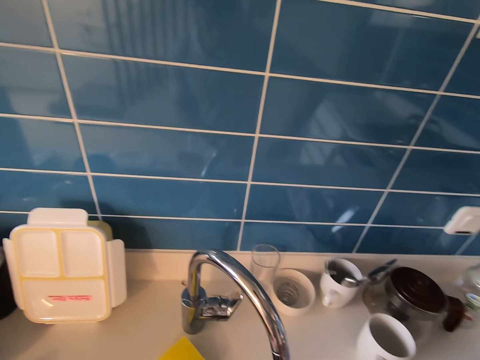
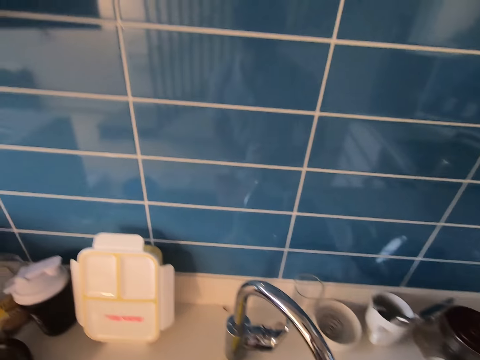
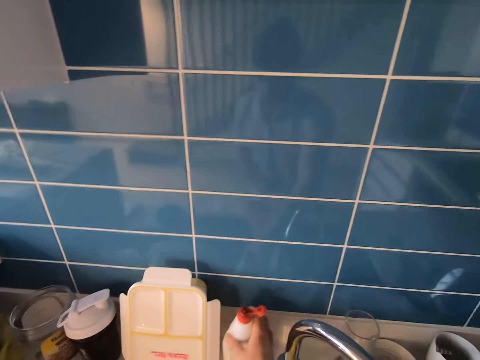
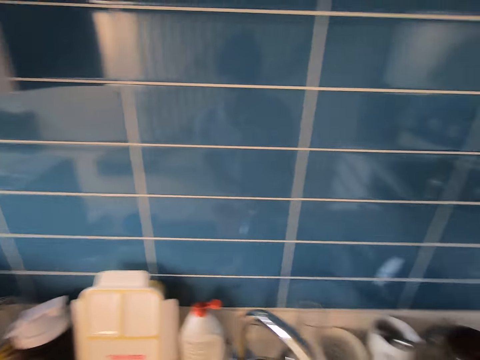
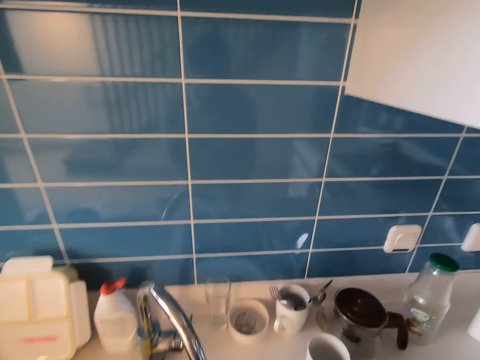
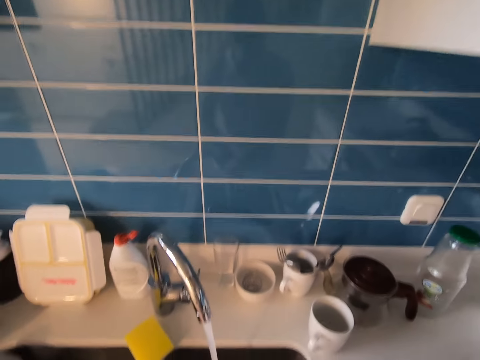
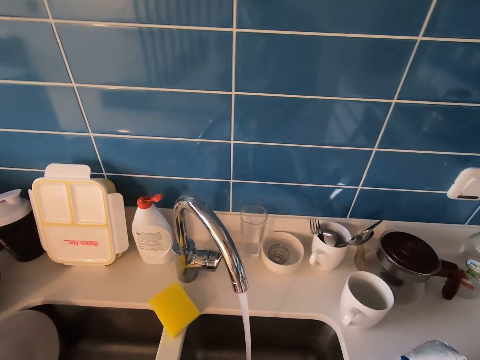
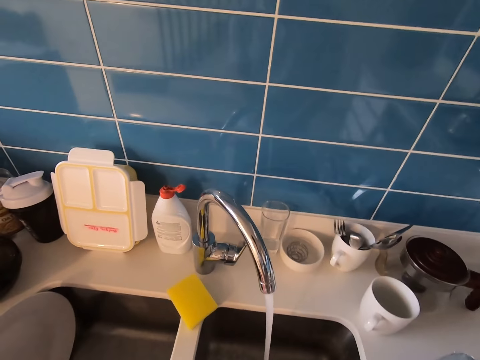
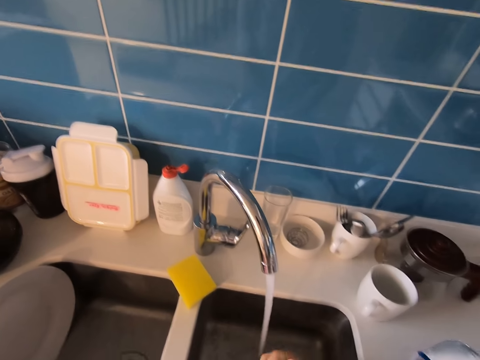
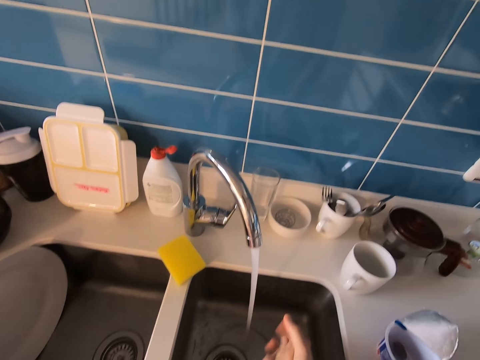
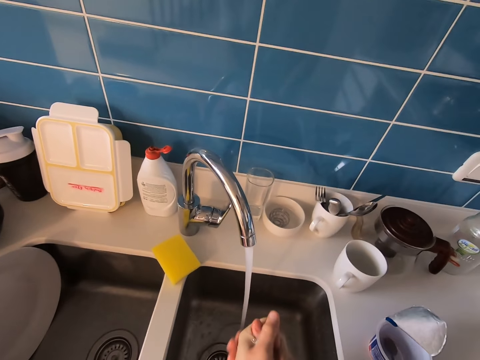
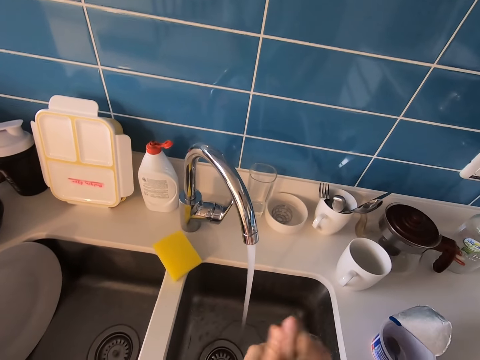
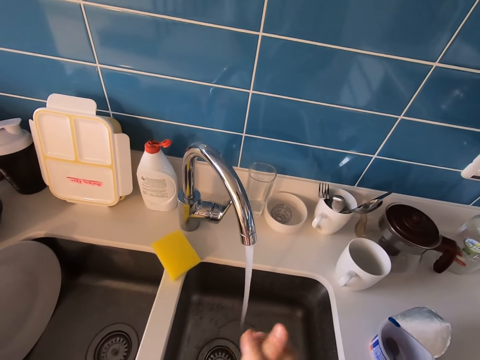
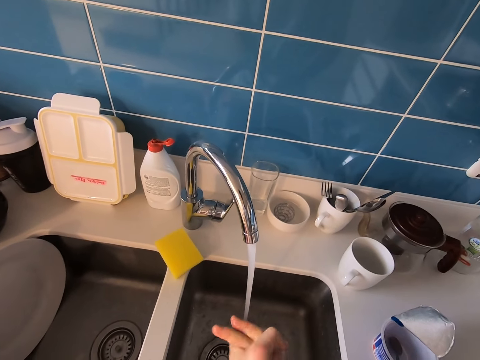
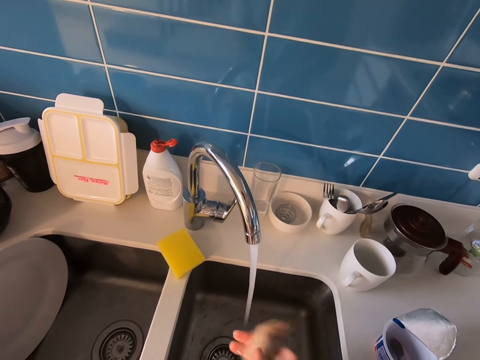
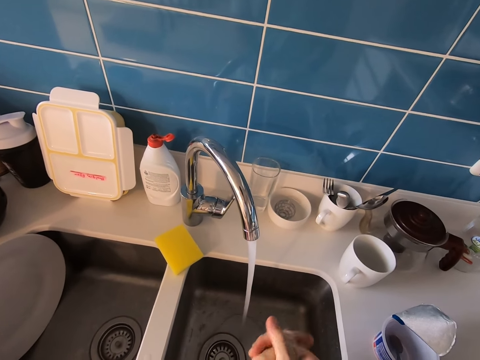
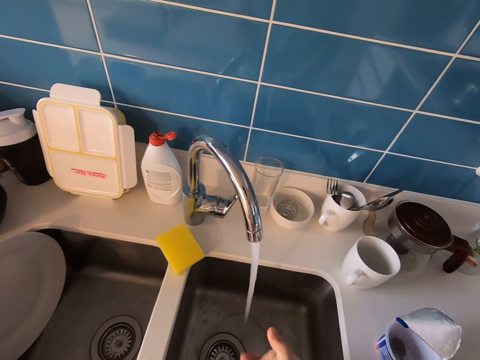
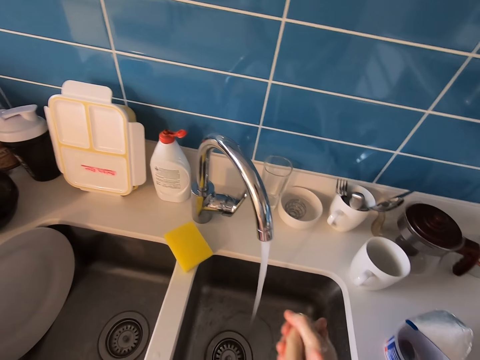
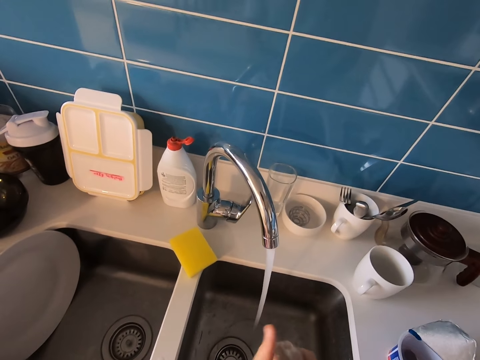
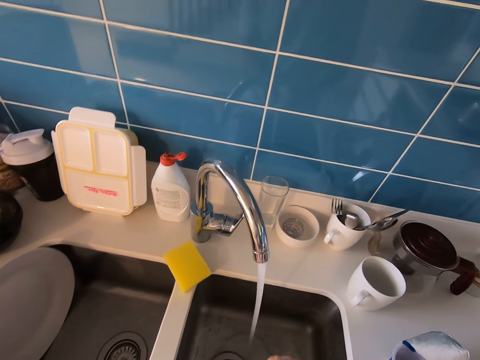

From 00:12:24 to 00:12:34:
The camera wearer puts the bottle of soap on the sink table. They wash hands under running water.

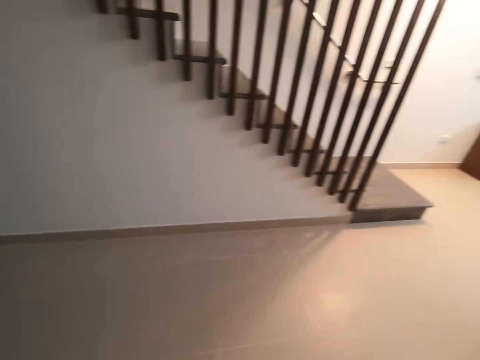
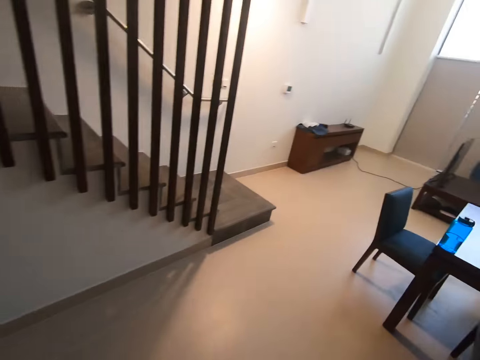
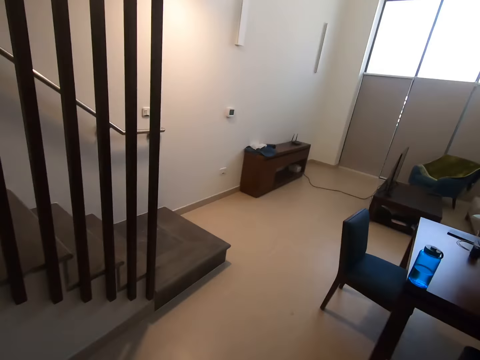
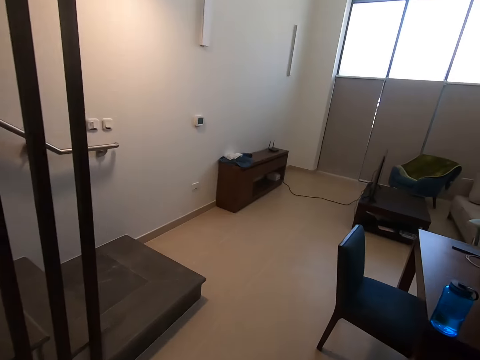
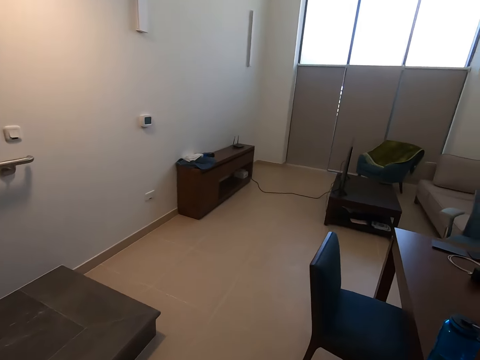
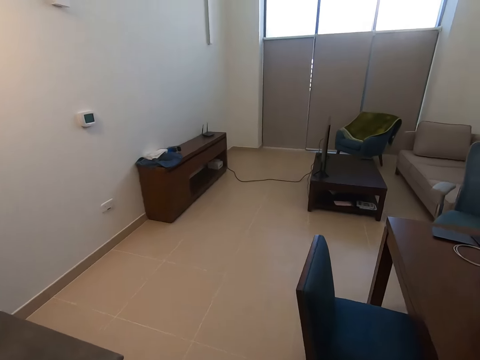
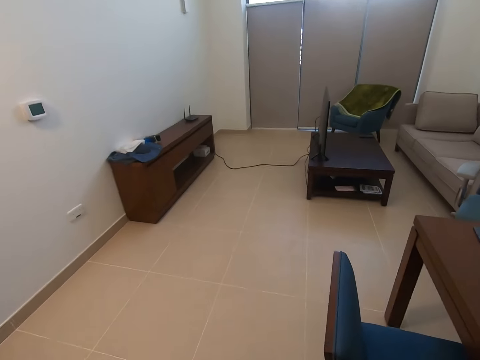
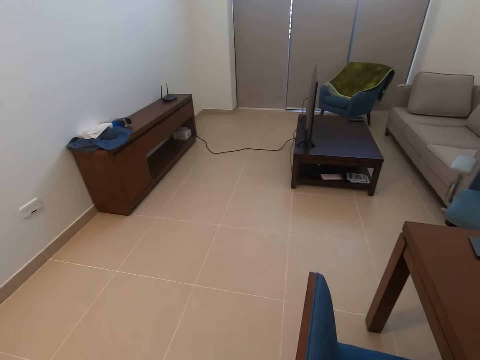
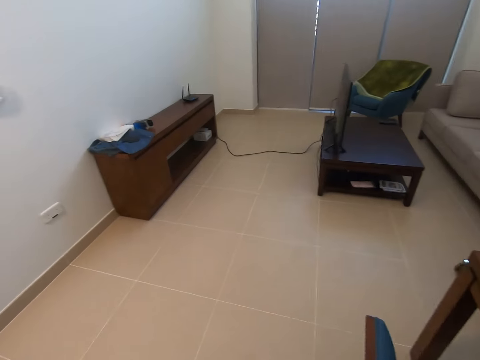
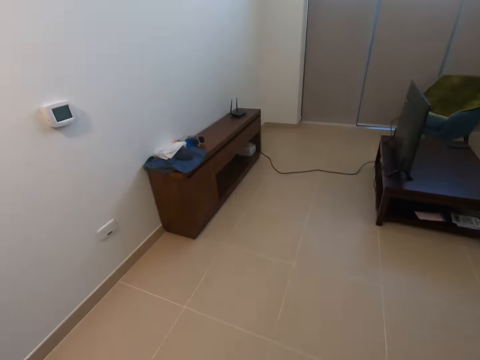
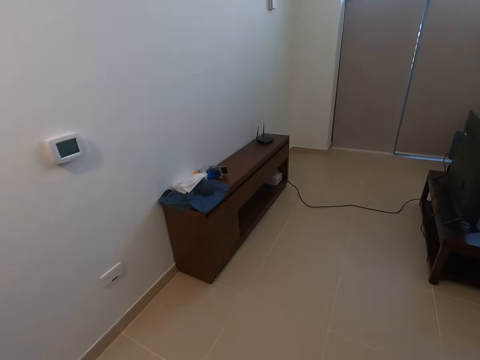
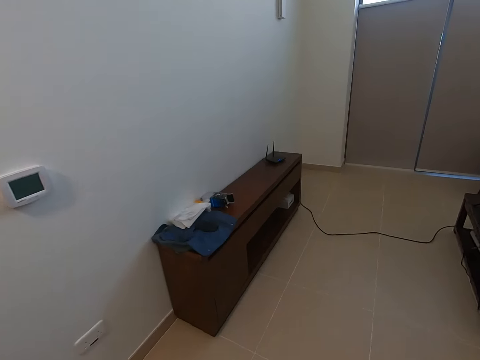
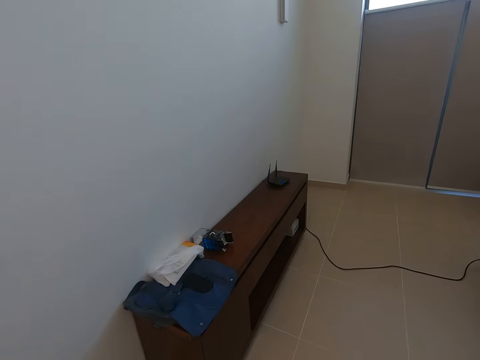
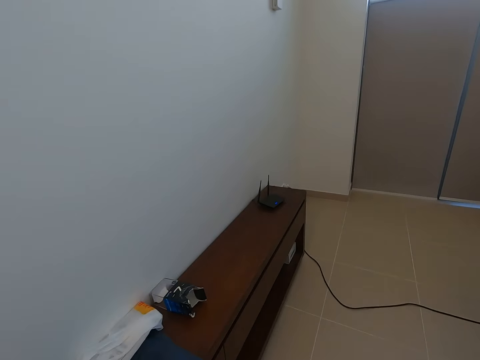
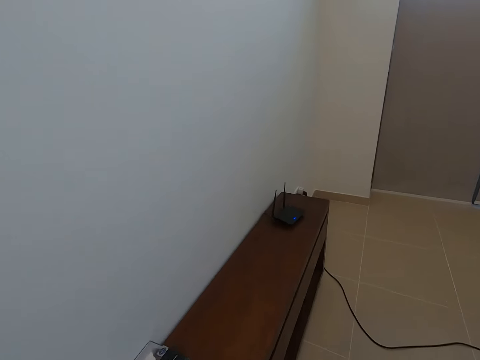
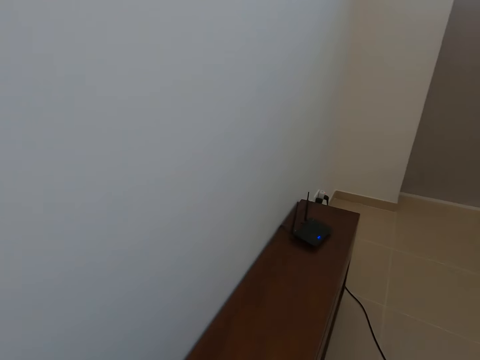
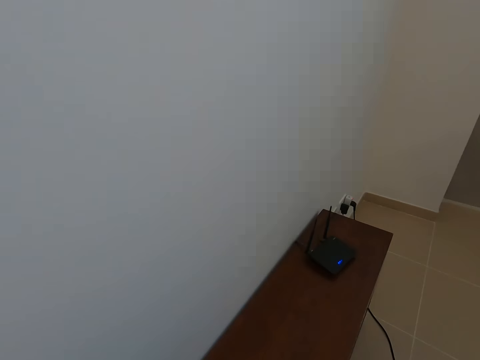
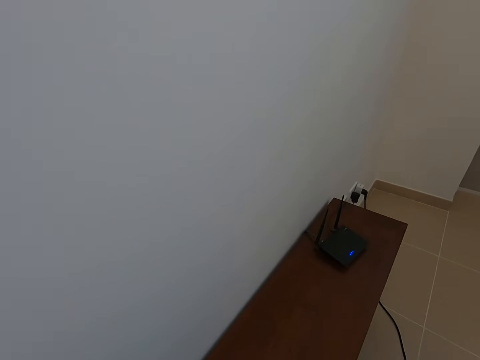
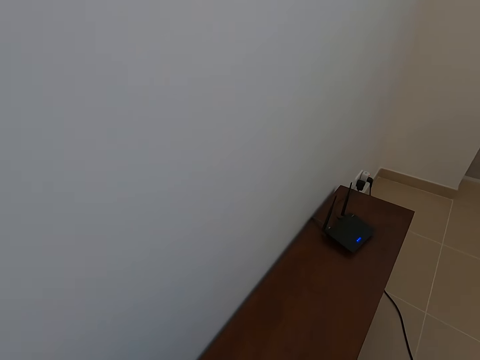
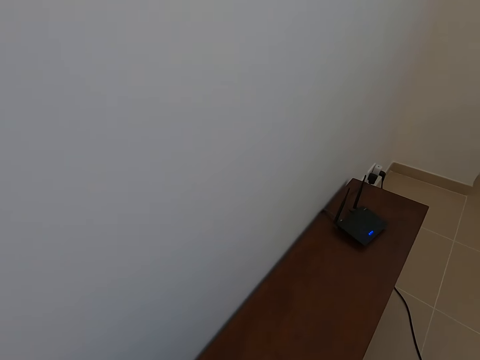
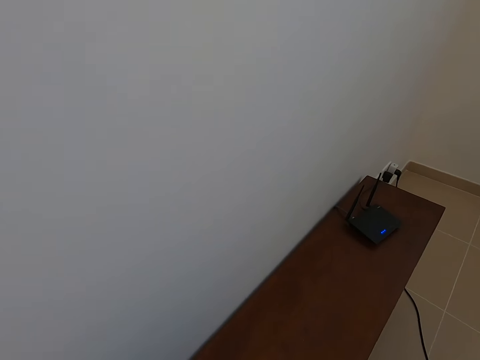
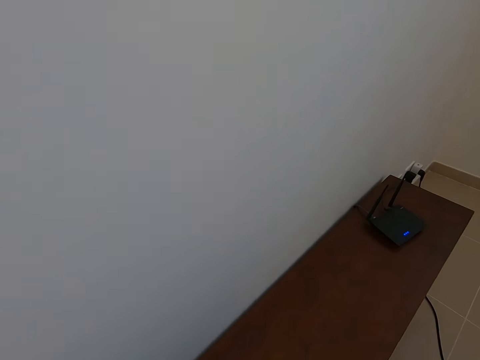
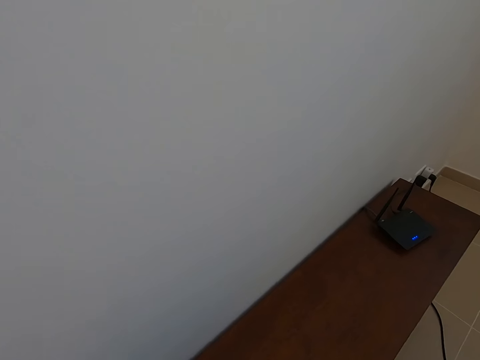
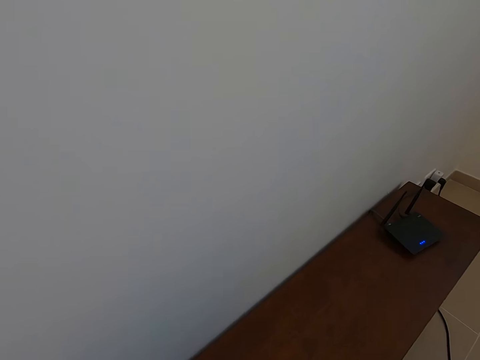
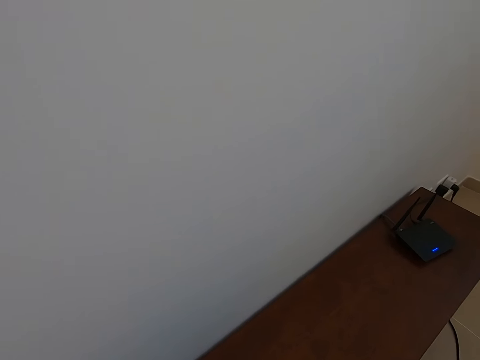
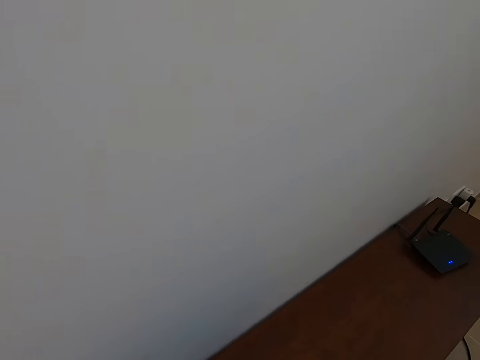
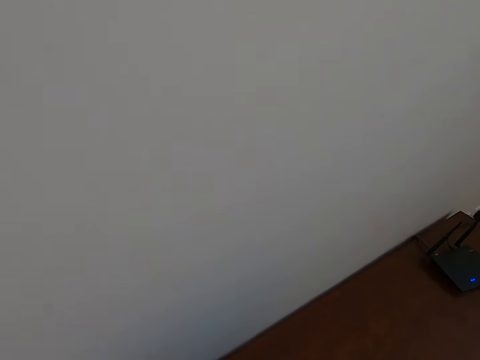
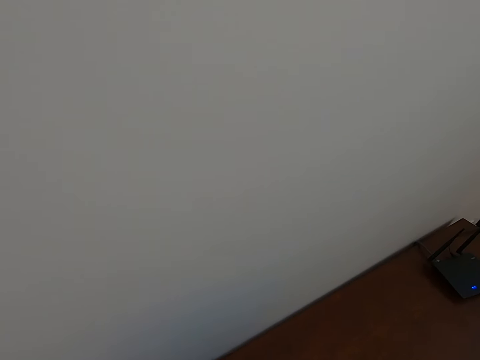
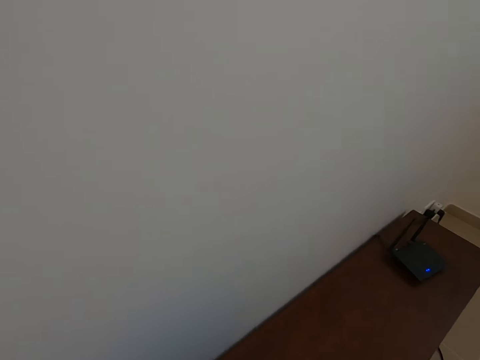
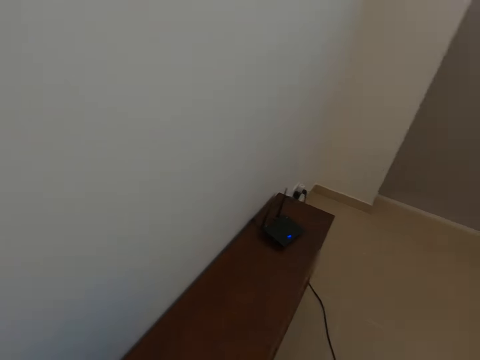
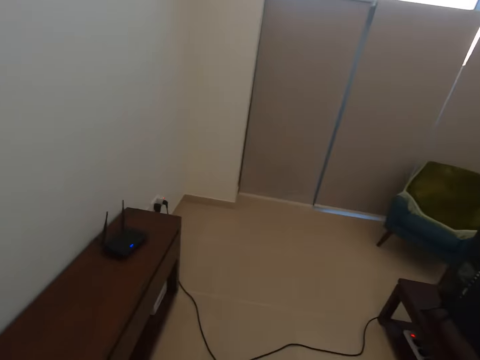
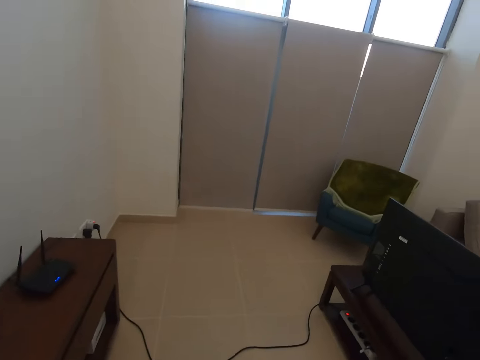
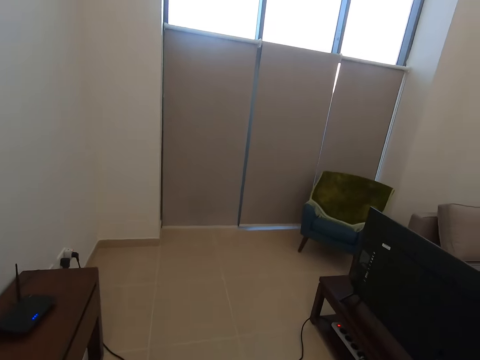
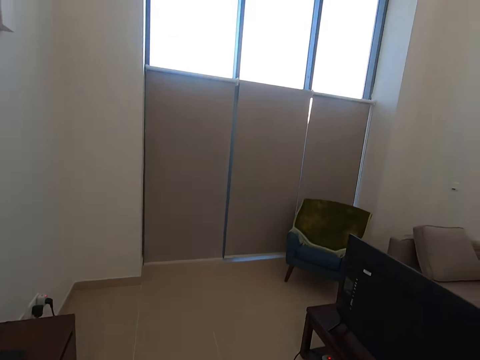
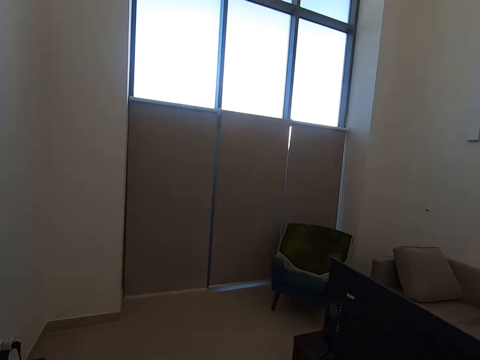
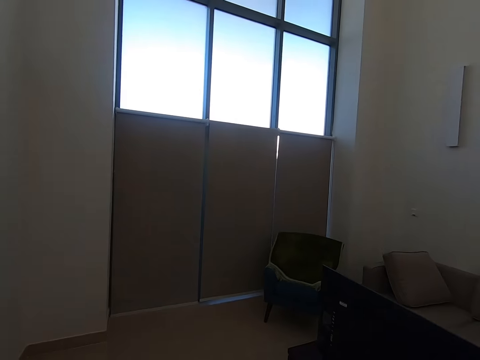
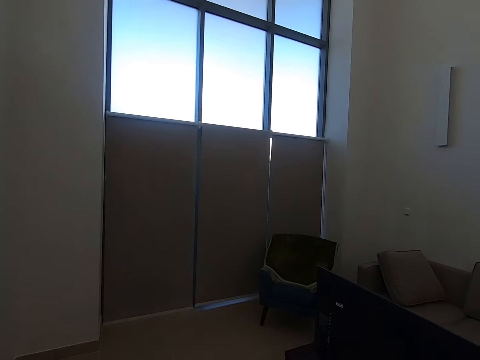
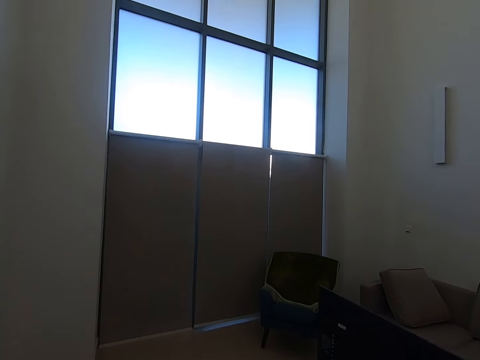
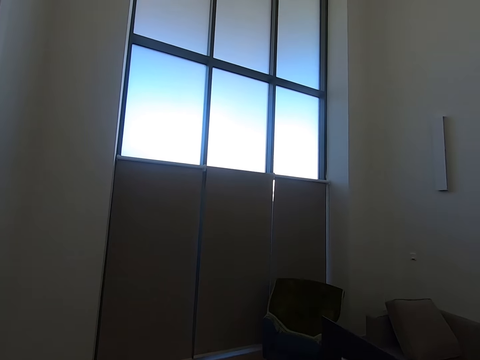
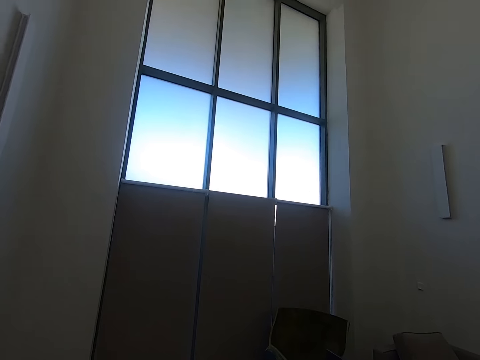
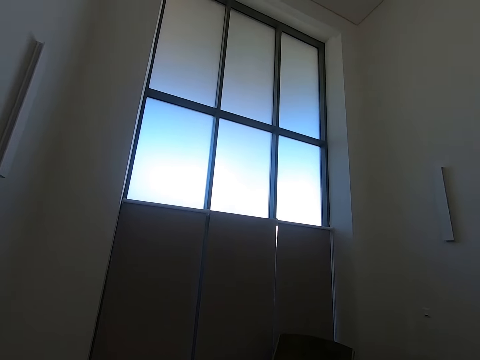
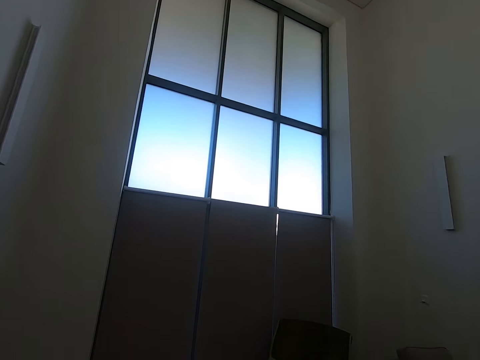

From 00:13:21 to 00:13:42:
The camera wearer walks around the house. They look around the house.
